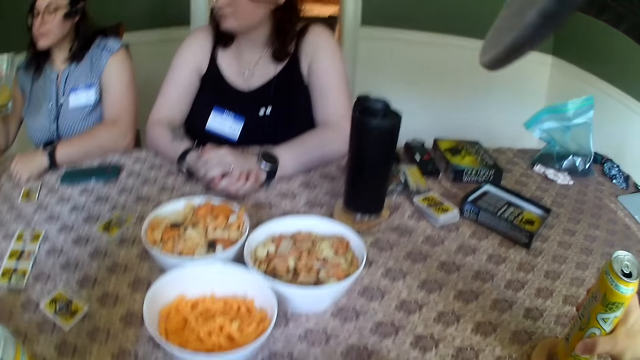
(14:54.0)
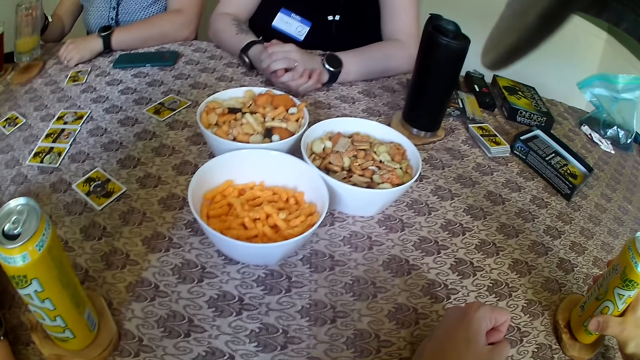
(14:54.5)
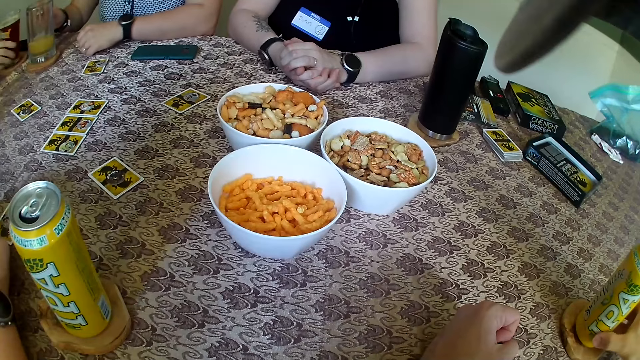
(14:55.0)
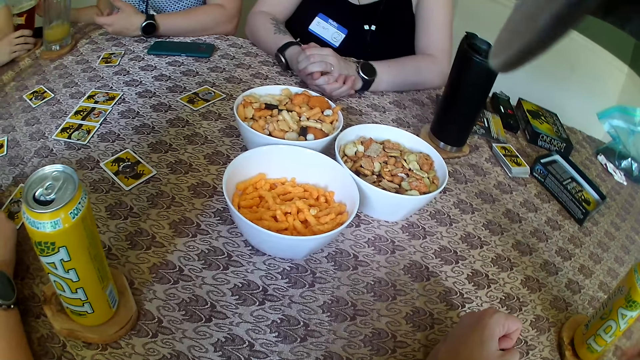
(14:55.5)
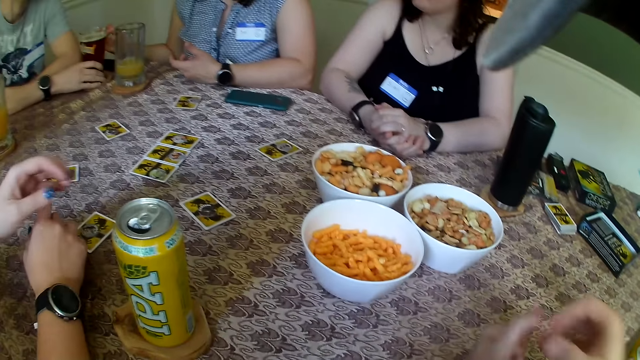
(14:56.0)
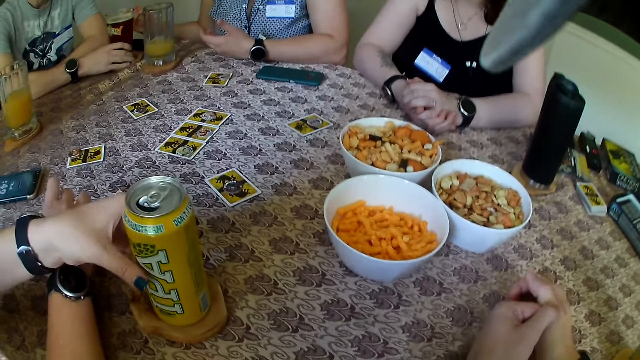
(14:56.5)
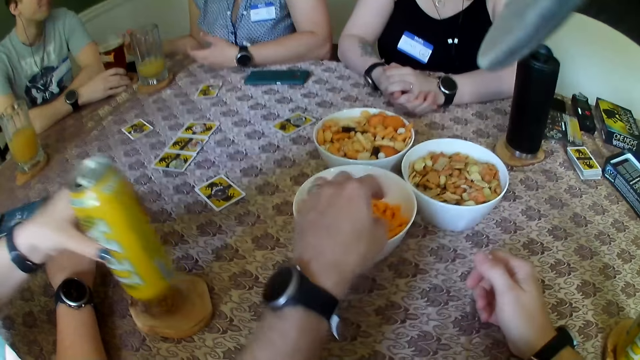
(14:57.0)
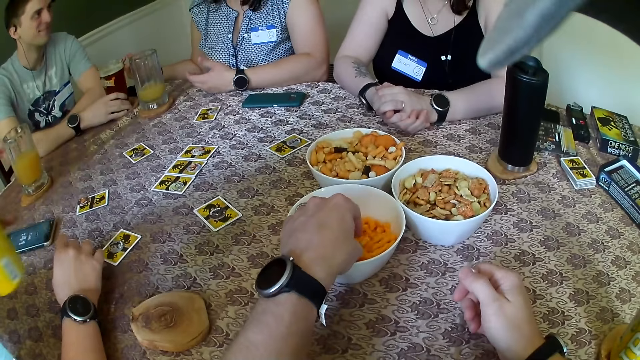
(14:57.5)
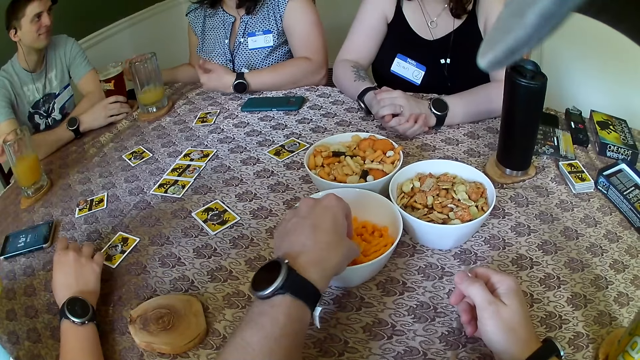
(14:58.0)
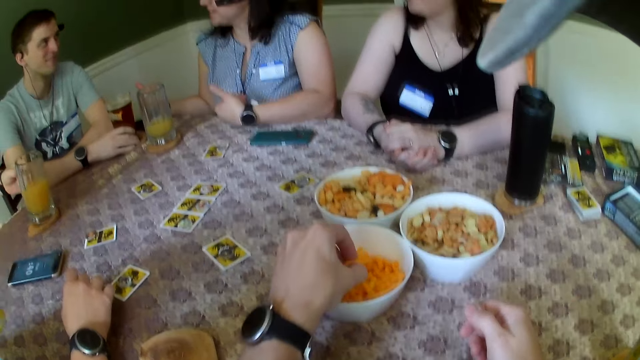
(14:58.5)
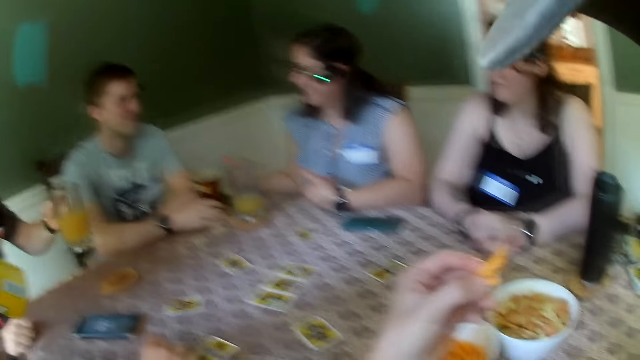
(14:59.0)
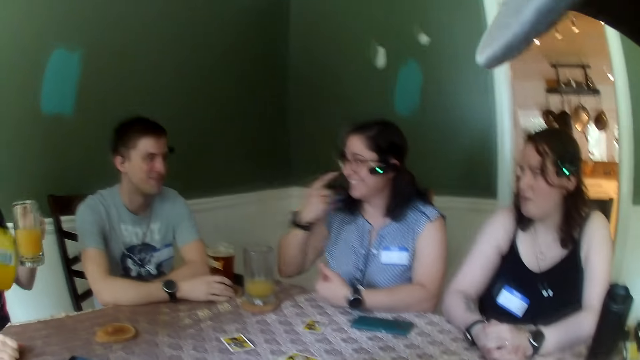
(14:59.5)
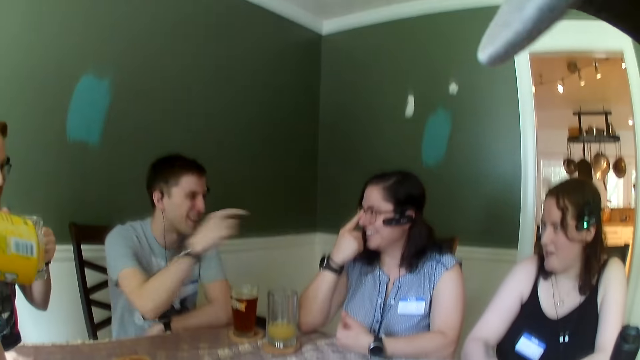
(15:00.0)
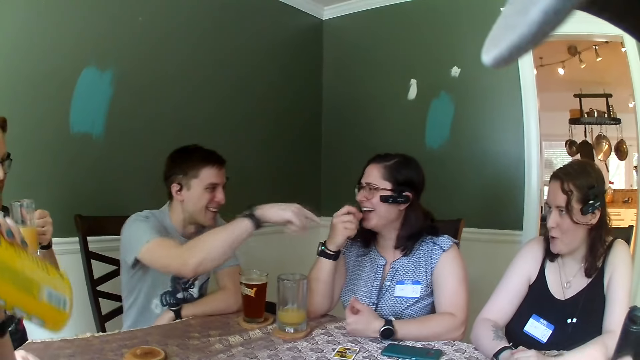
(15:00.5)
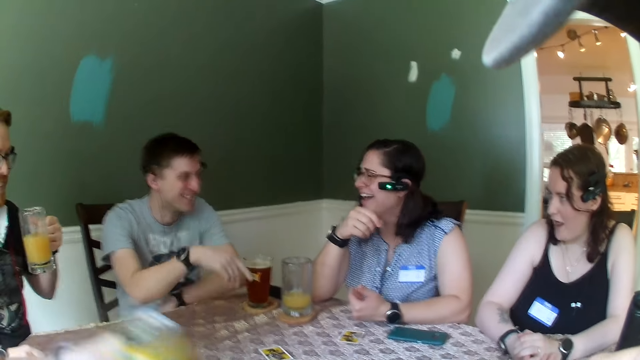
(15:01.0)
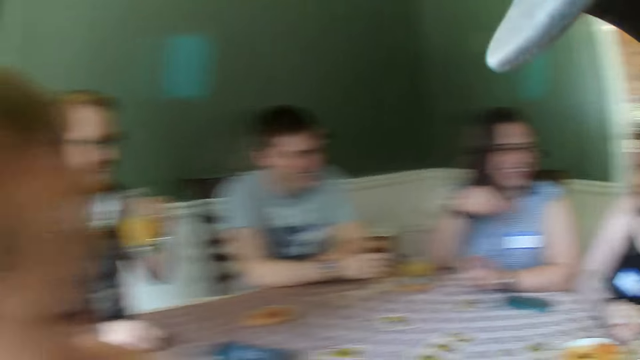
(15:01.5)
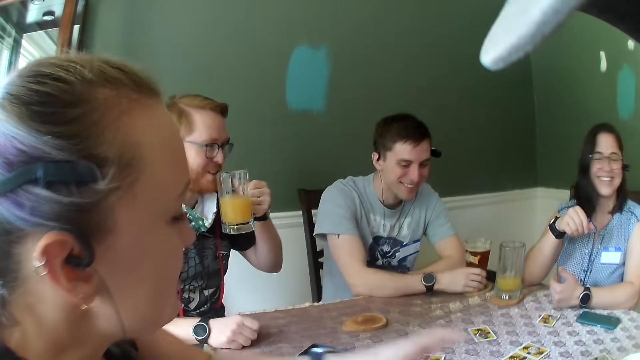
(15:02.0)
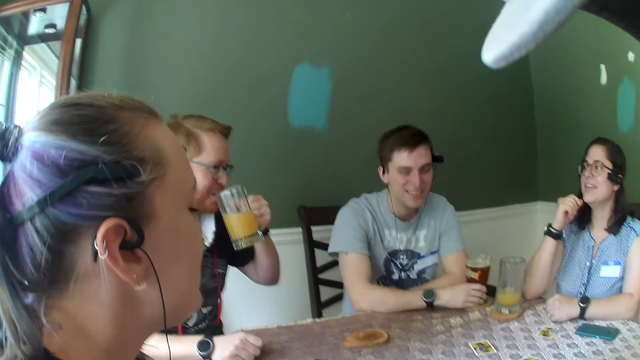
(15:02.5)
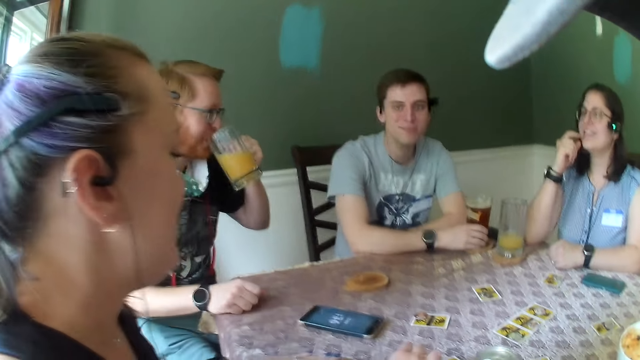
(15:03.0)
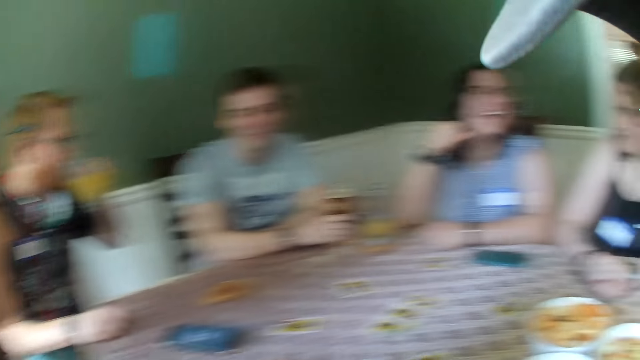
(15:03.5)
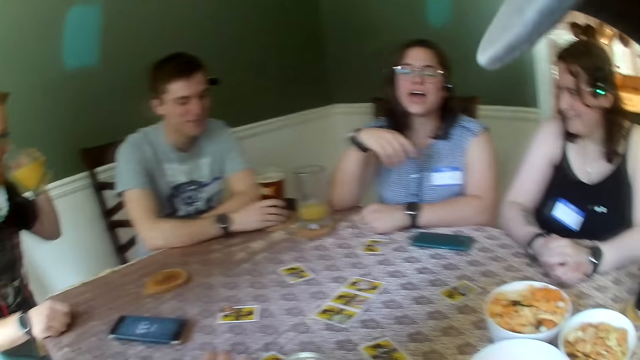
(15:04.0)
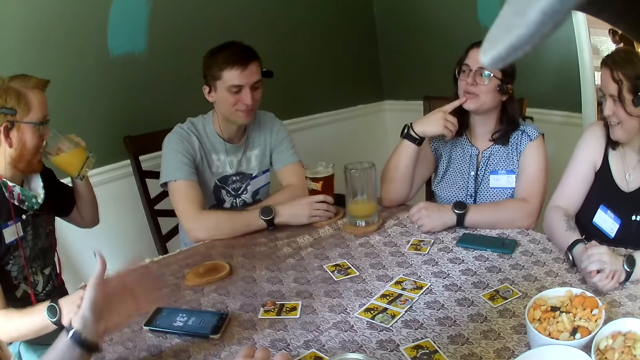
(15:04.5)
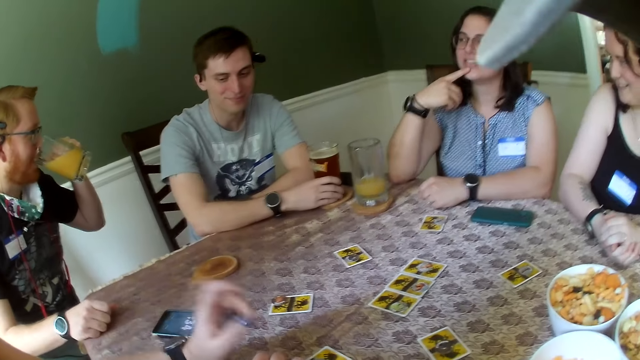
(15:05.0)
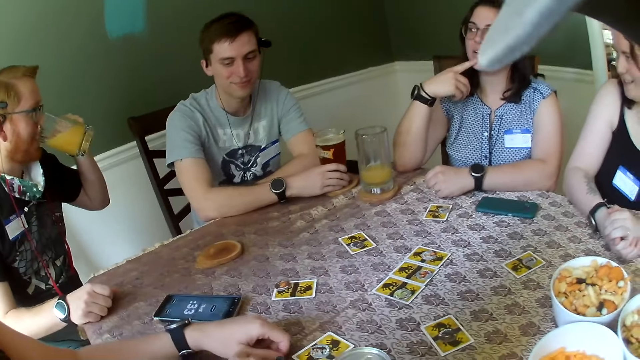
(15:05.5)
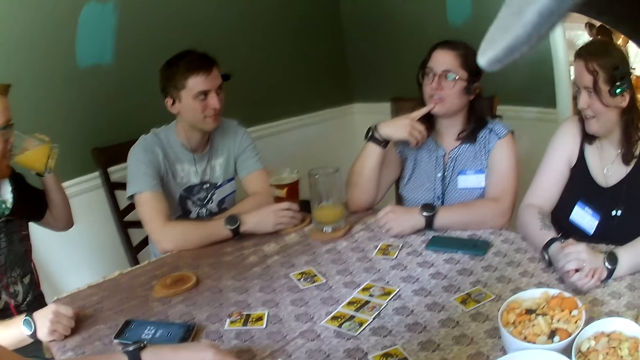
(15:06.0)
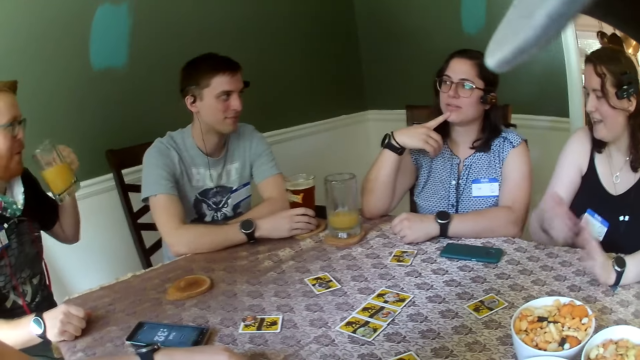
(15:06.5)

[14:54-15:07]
The camera wearer looks around. He drops the canned beer on the table with his right hand. A woman drops the cup of beer on the table with her right hand. Another woman holds something from the table. She carries the canned drink on the table with her left hand. The camera wearer carries chips in the plate with his left hand. A man carries a cup of beer on the table with his left hand. The first woman interacts with another man. She adjusts the glasses with the right hand. The second man holds a glass on the table with the right hand. The first man drinks beer out of the cup in his left hand. The camera wearer looks around. The first woman moves hand.

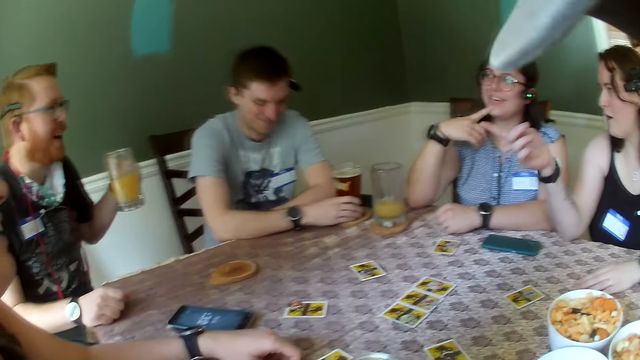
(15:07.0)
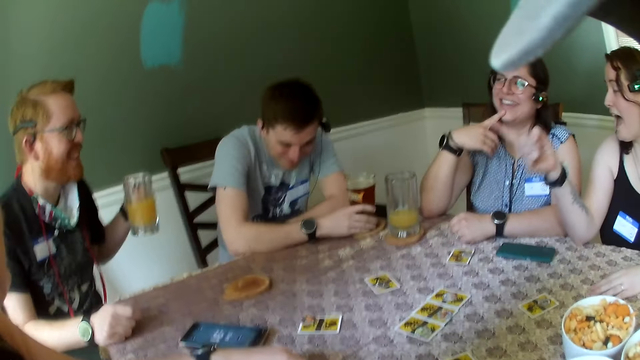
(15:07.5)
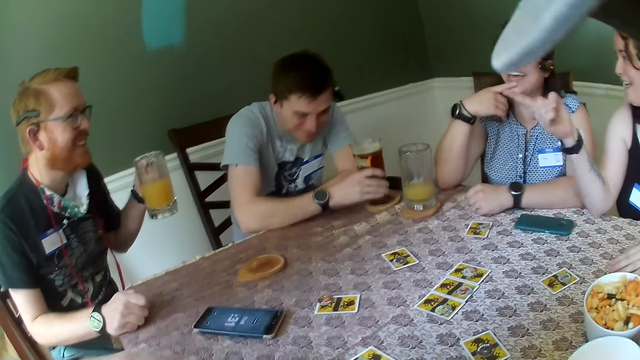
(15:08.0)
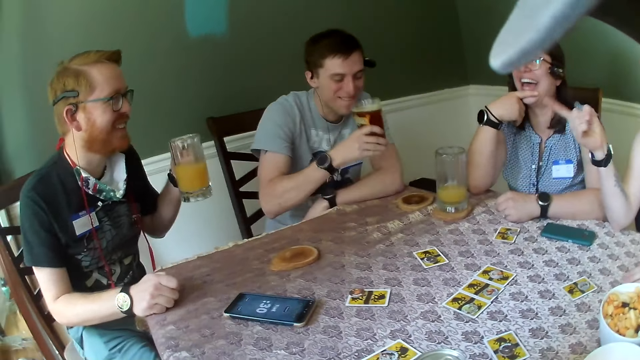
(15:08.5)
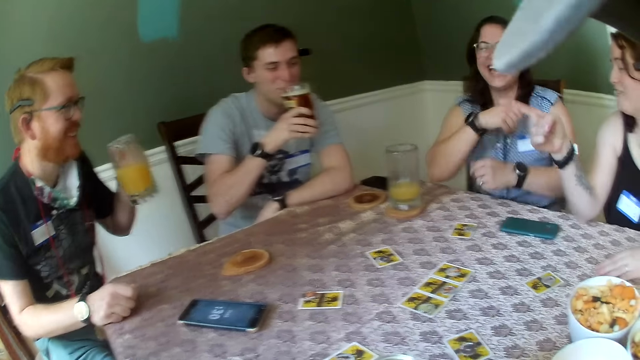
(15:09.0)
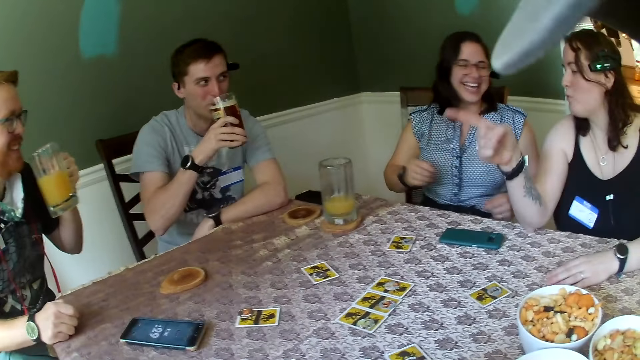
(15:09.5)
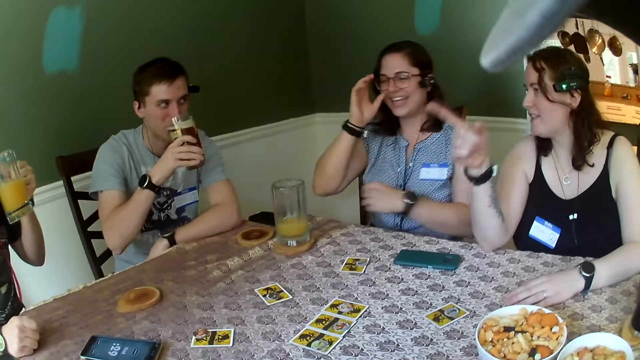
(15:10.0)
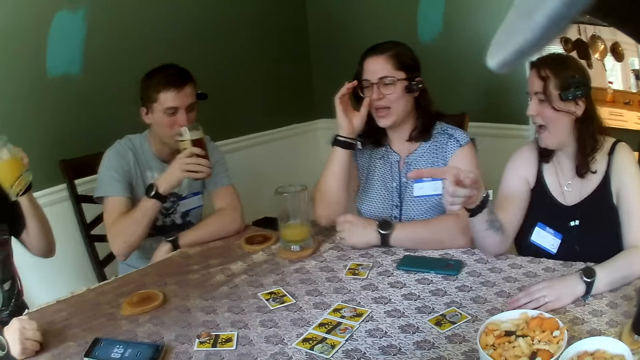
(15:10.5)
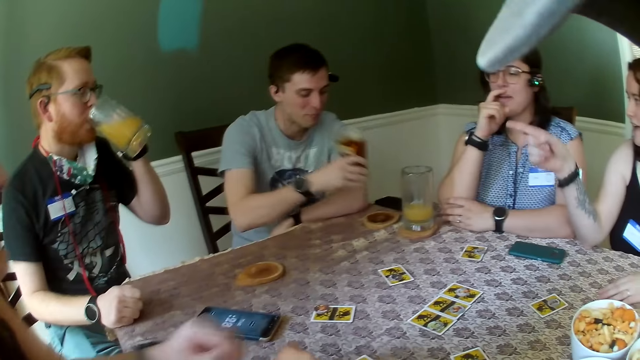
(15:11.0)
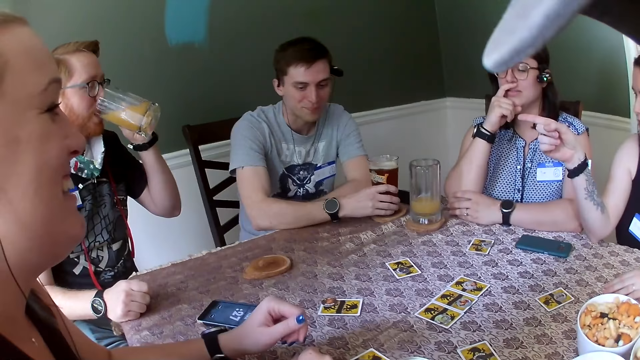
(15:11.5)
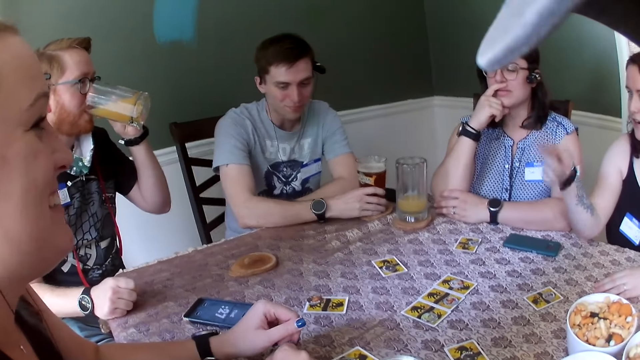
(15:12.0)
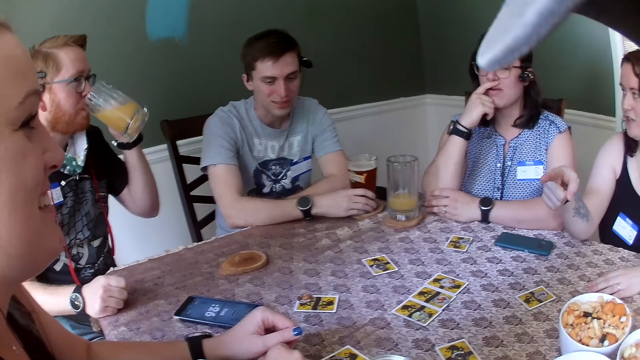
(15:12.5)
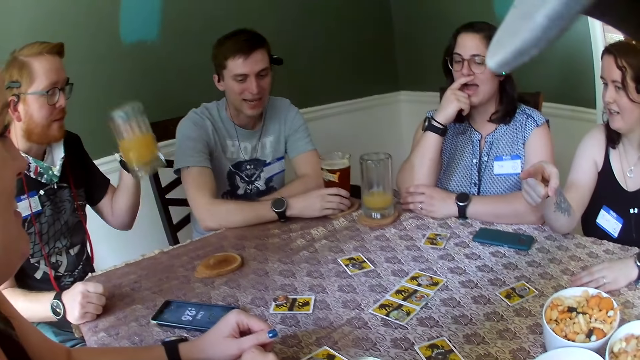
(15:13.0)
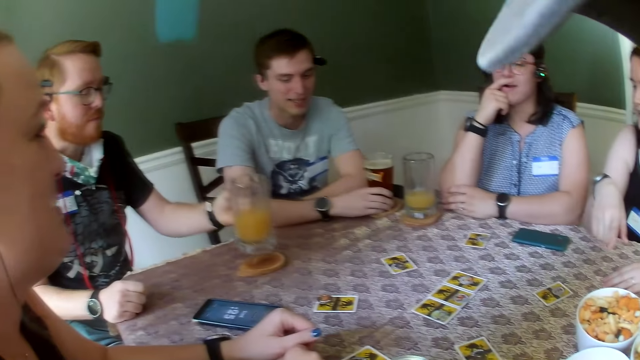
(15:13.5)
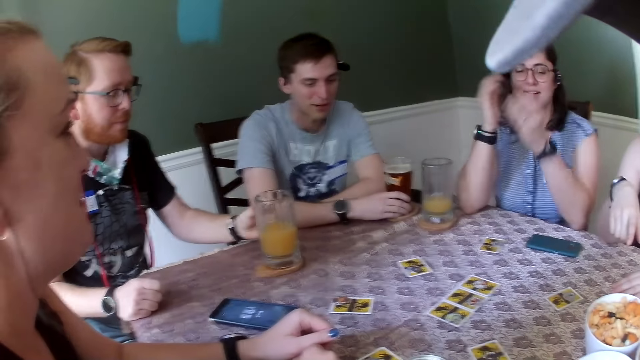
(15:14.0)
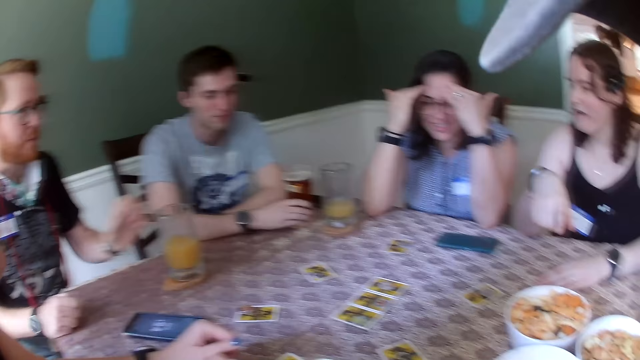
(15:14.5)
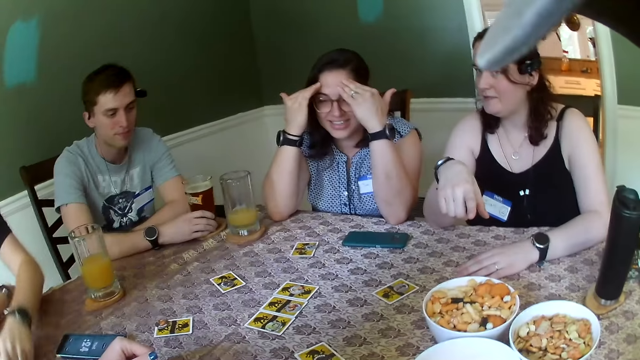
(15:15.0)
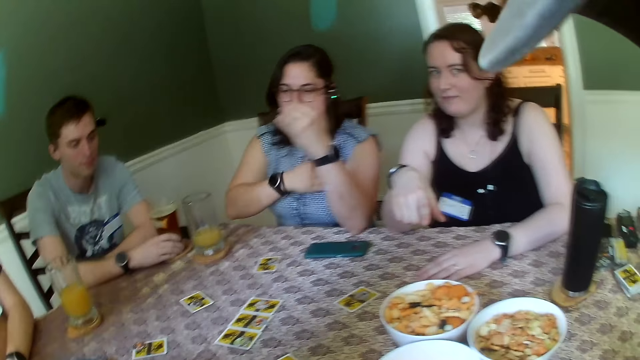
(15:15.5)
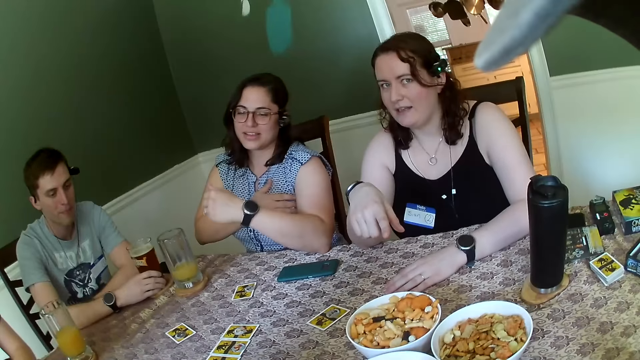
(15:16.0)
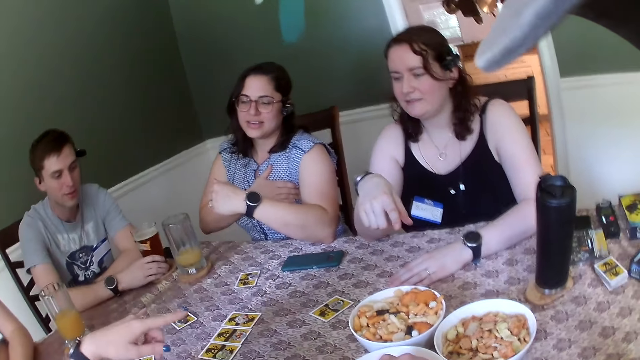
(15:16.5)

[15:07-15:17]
A woman interacts with a man. Another man carries a cup of beer on the table with his right hand. He drinks beer out of the cup in his right hand. The woman points at something. The second man drops the cup of beer on the table with his right hand. The first man drinks beer out of a cup in his left hand. He drops the cup on the table with his left hand. Another woman places both hands on her forehead. She moves hand on the cloth.
